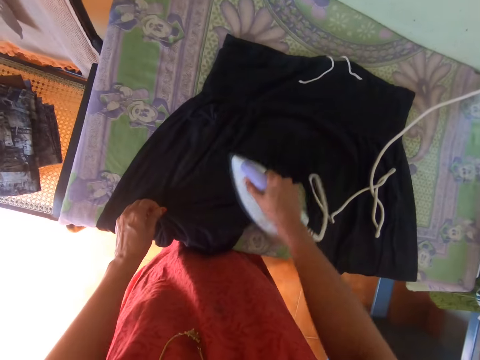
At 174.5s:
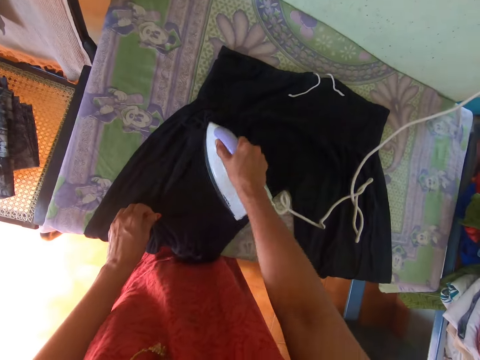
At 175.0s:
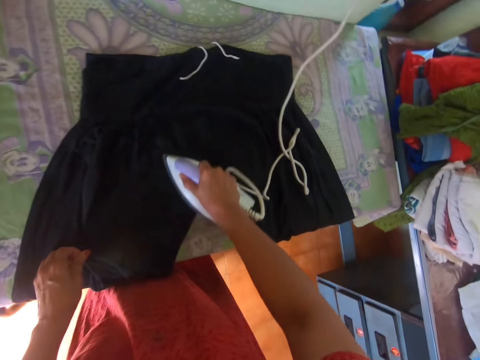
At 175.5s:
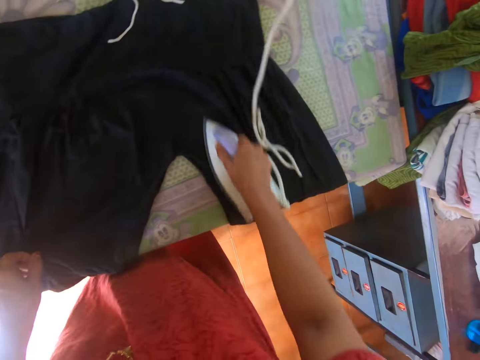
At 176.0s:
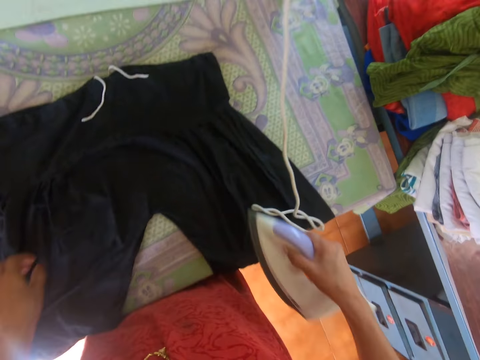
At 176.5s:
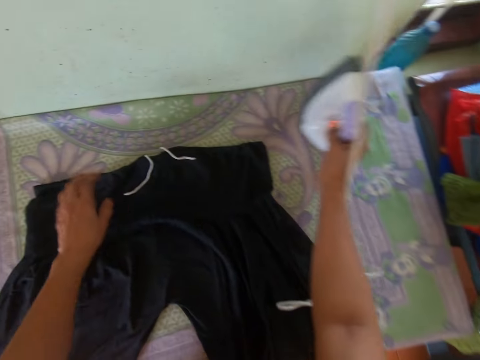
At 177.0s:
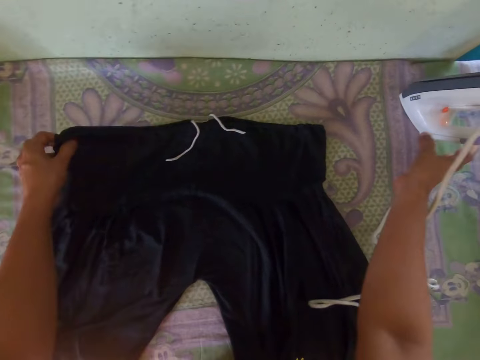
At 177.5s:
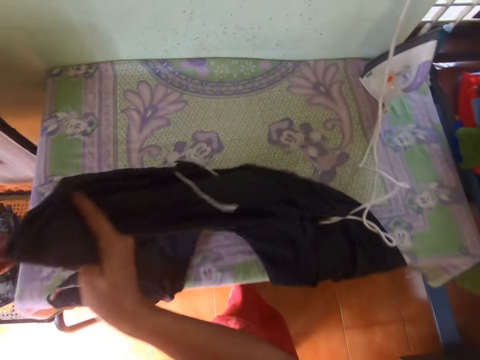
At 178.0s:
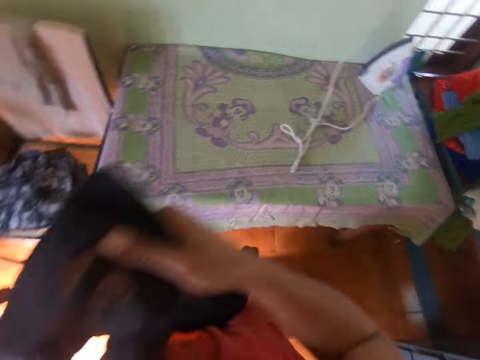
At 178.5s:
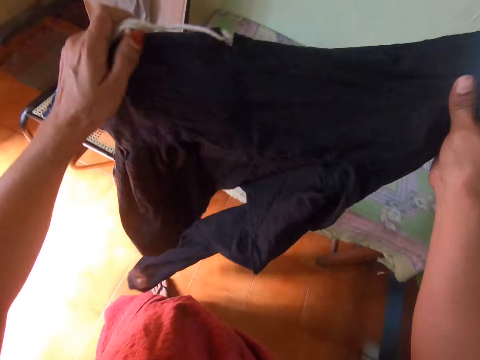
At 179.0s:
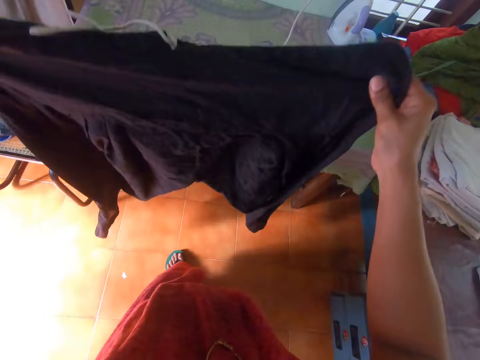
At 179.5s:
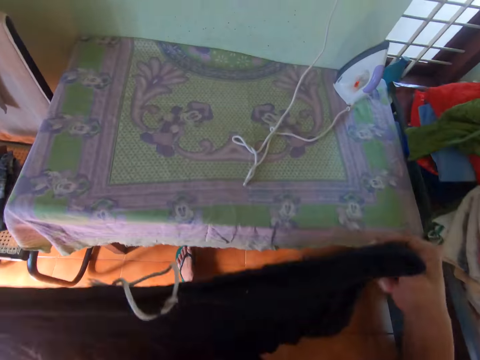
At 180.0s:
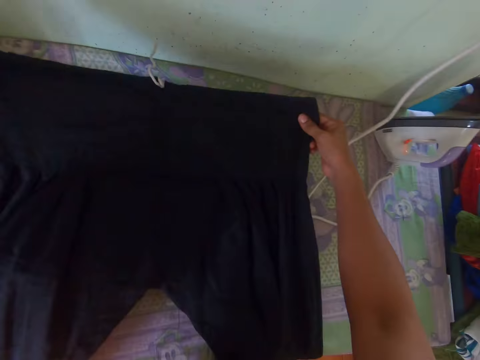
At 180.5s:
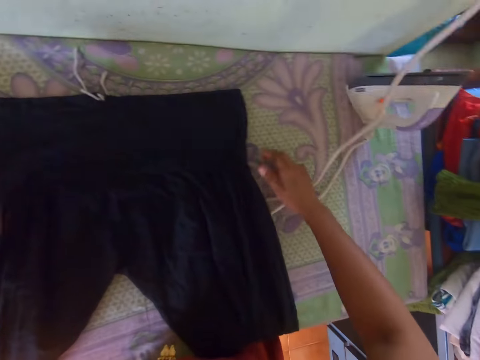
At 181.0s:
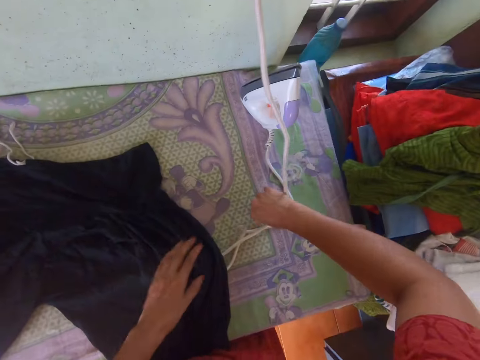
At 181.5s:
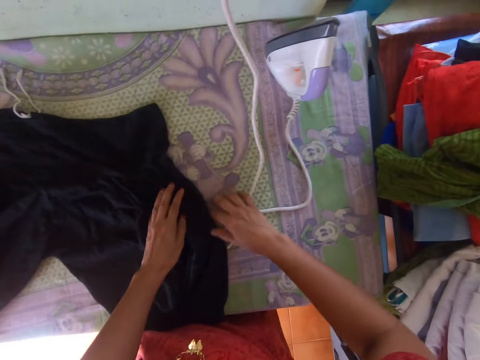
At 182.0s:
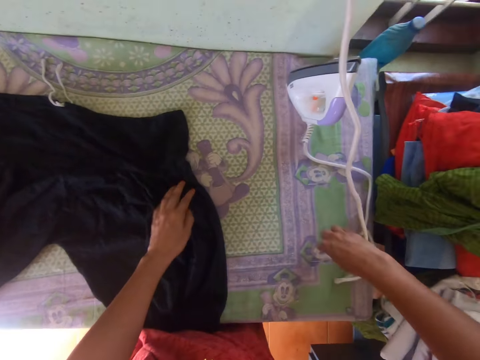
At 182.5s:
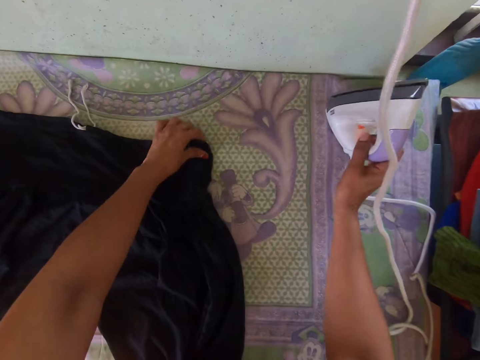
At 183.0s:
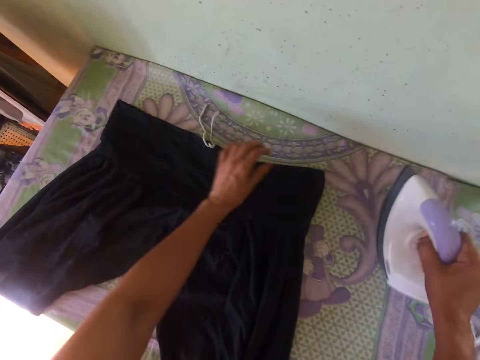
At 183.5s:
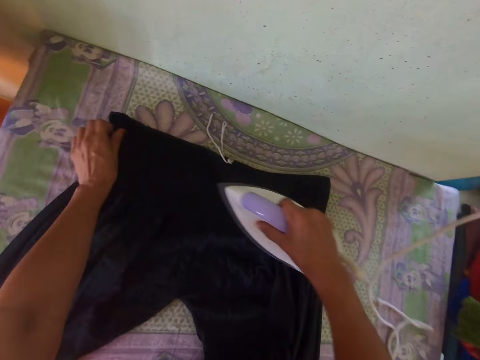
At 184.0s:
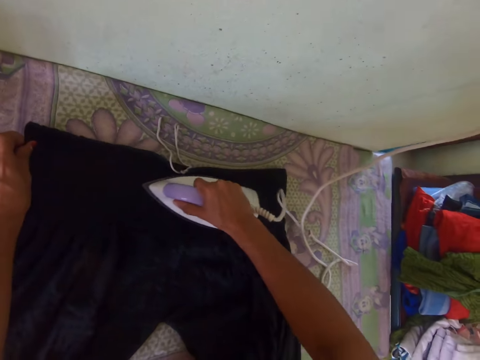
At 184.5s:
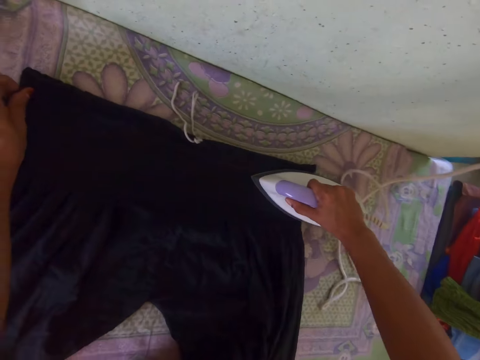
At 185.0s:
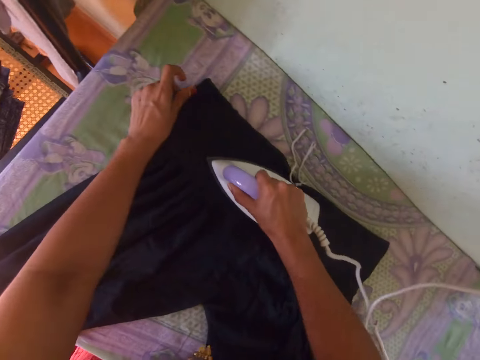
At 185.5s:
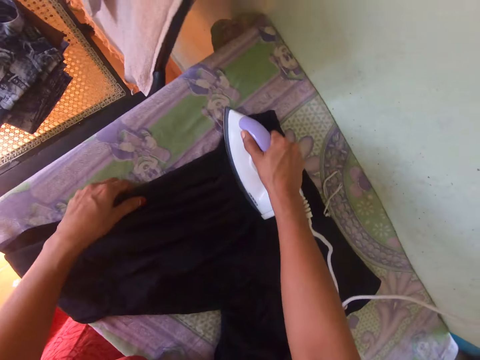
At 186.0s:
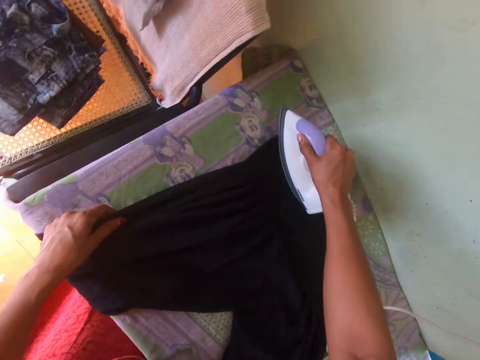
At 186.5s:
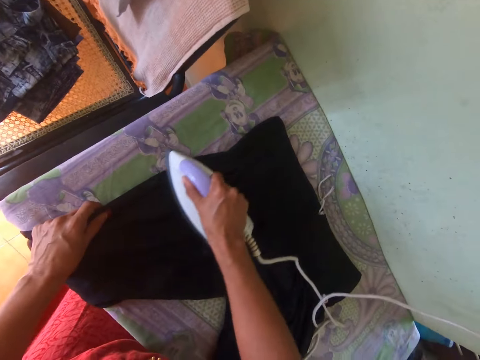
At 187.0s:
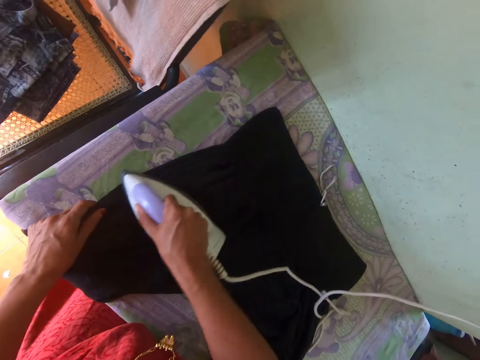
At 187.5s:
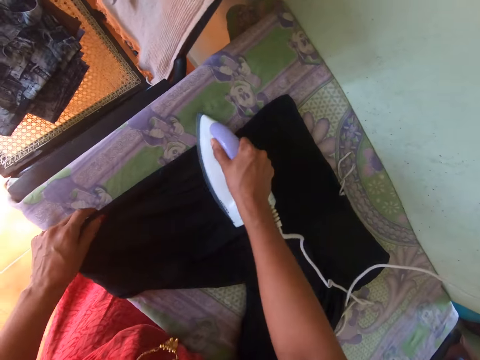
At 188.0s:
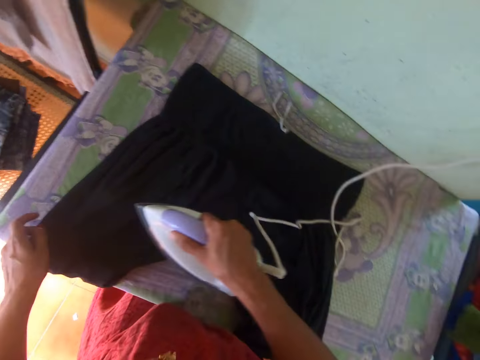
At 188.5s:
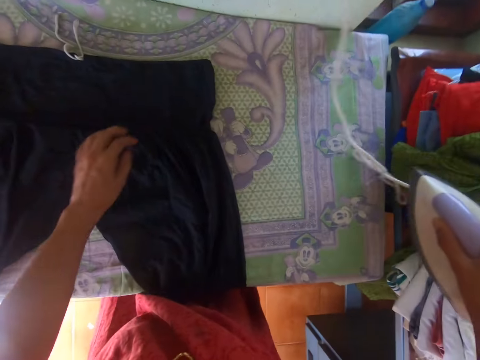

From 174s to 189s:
The camera wearer puts the iron box on the table. She takes the trouser or piece of cloth from the table. She holds the piece of cloth with her hands. She spreads the trouser on the table. She moves the iron box cable on the table. She picks up the iron box on the table. She irons the trouser with the iron box on the table.

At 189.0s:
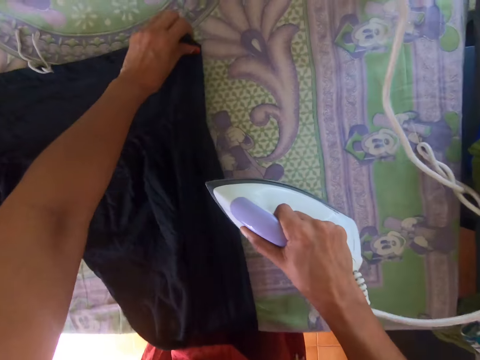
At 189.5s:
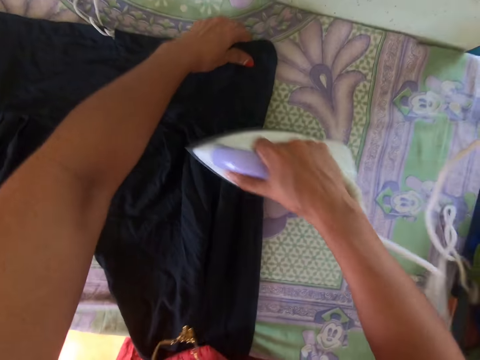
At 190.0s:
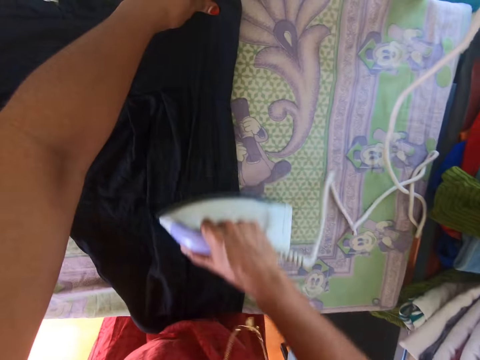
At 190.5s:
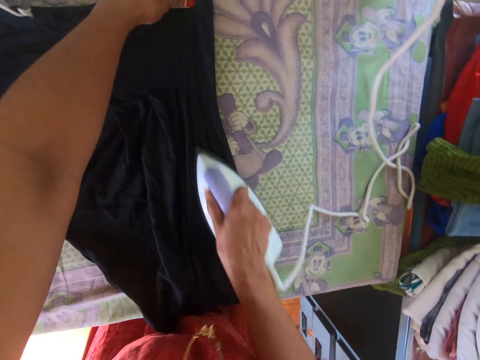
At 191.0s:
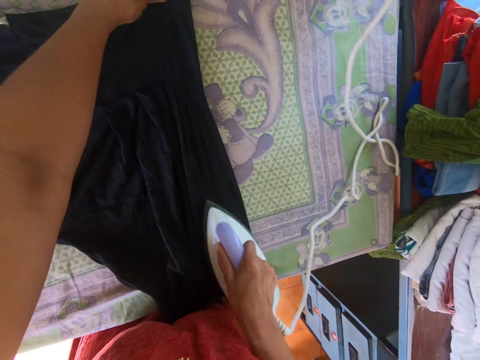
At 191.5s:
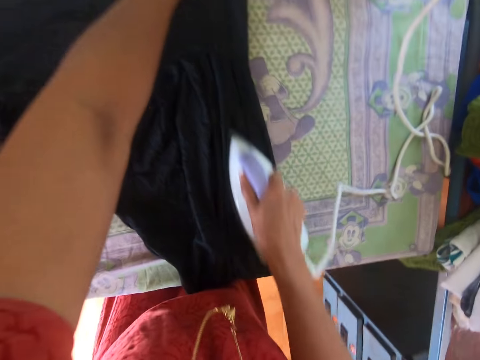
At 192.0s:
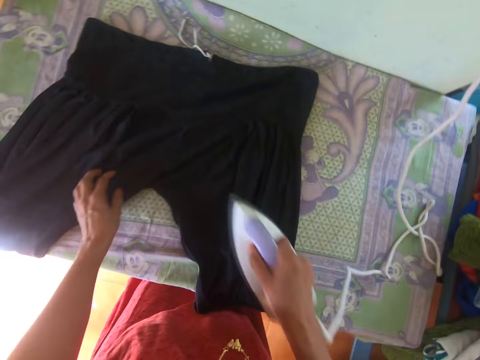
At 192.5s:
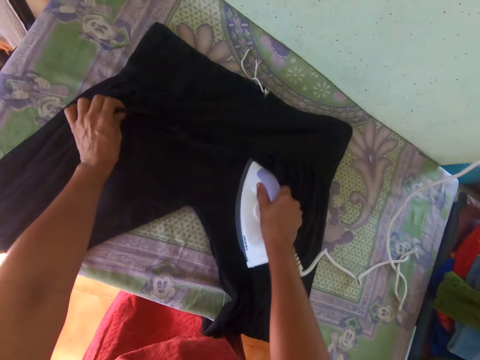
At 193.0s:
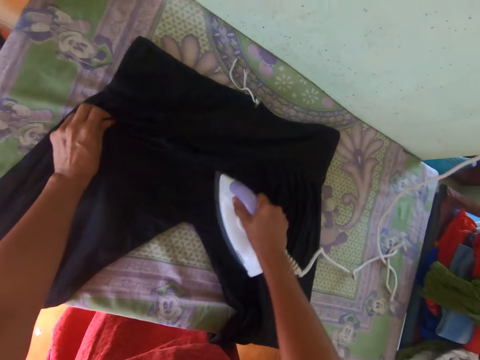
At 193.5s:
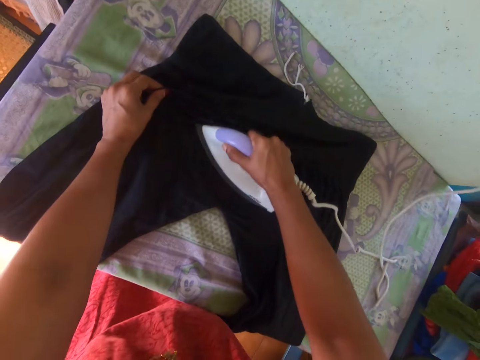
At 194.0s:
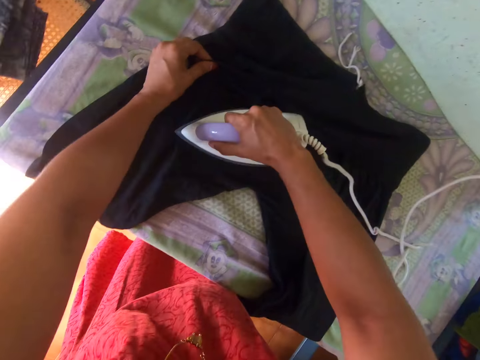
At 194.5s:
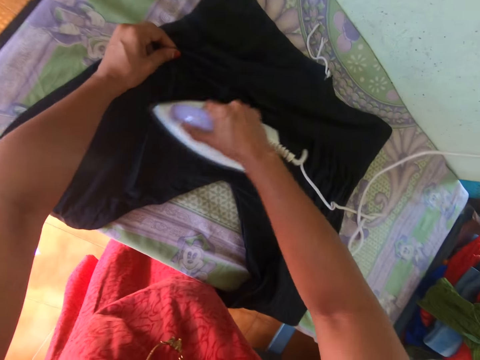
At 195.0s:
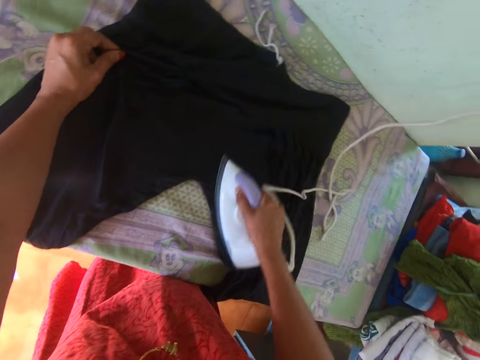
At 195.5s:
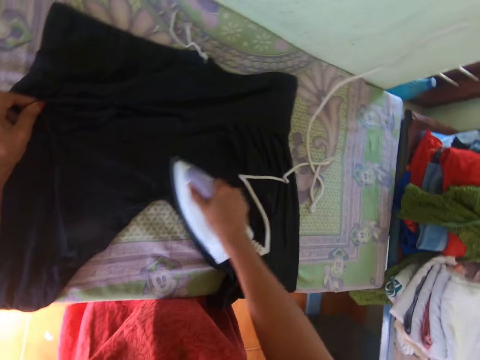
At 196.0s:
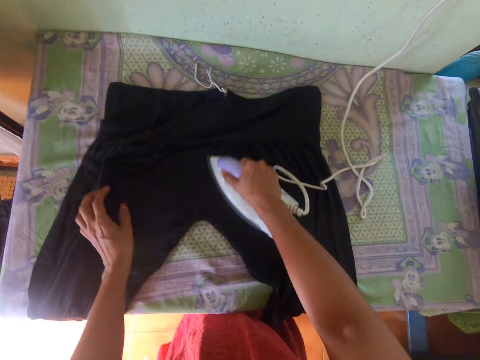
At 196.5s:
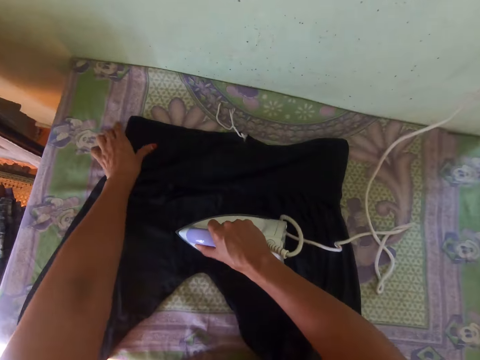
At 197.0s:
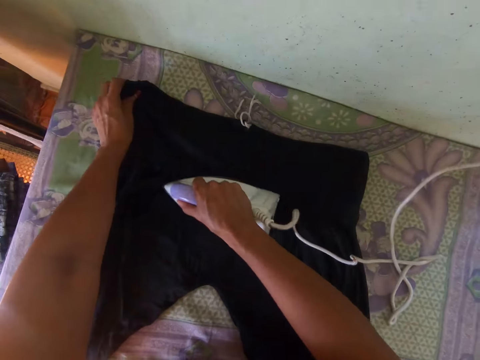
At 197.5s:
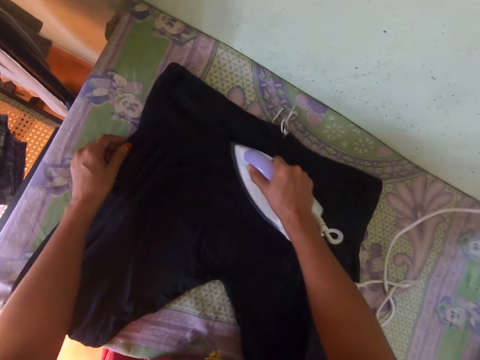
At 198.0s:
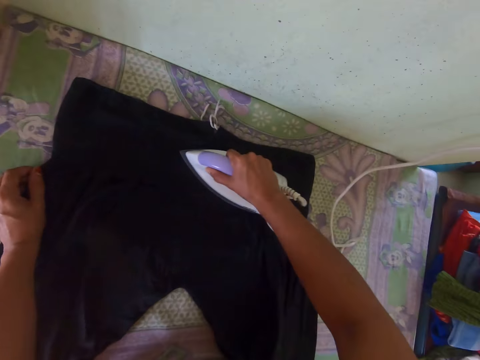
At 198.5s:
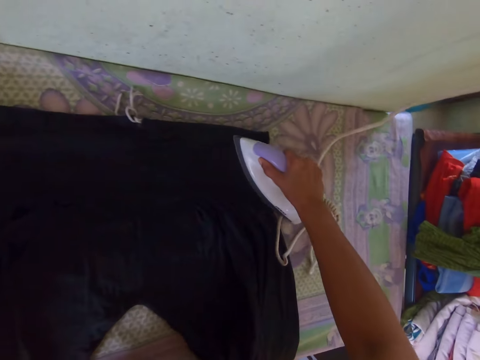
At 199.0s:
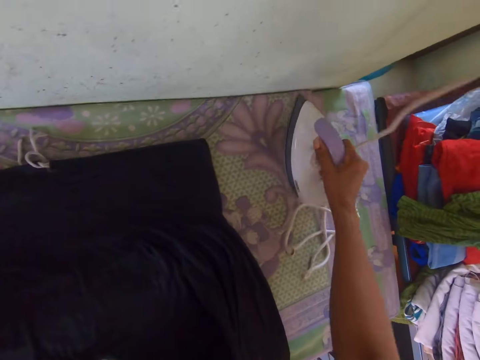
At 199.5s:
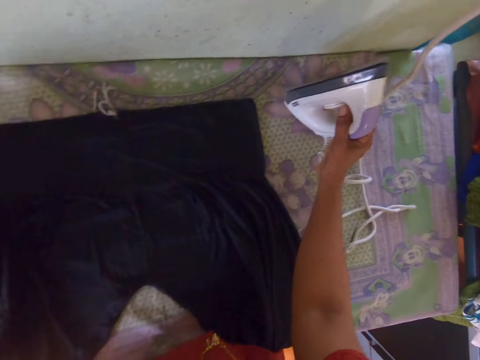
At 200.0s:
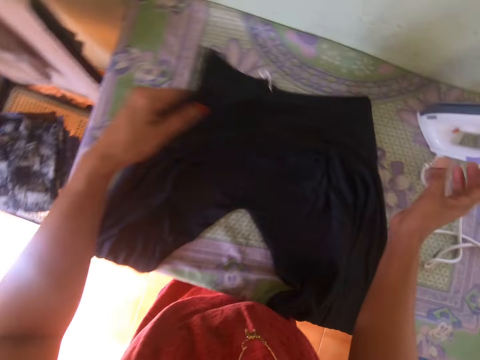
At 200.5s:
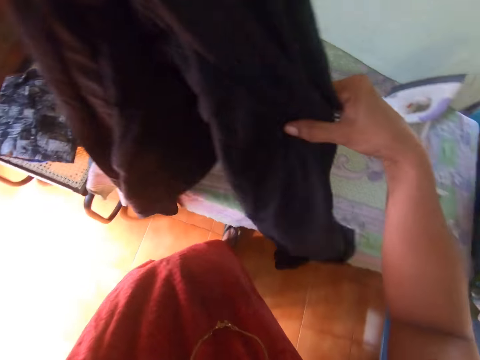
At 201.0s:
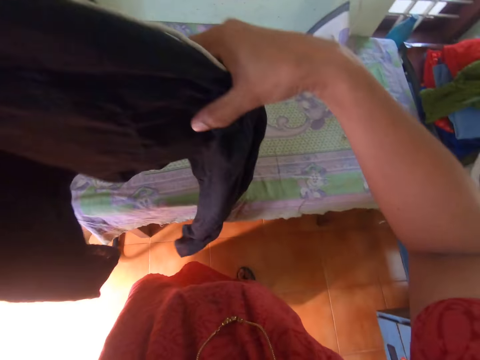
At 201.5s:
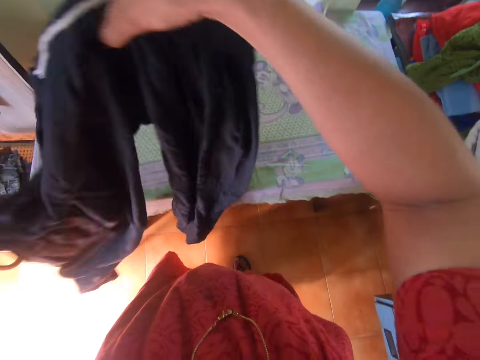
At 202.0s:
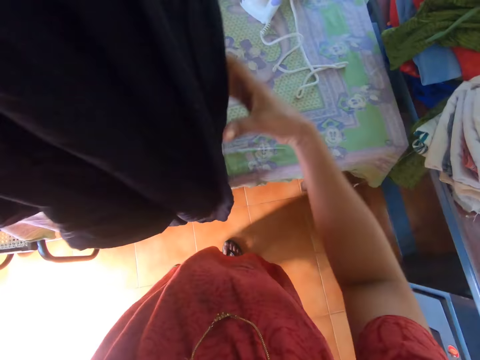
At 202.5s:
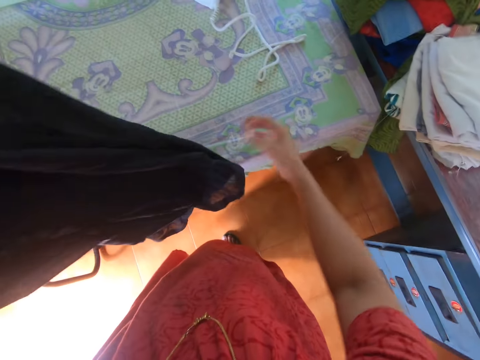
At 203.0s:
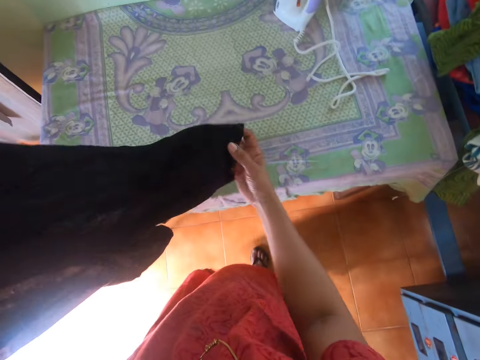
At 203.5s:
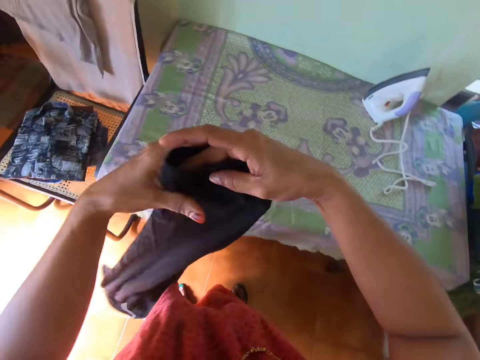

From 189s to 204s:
The camera wearer puts the iron box on the table. She puts the piece of cloth or trouser on the table. She takes the trouser from the table. She holds the piece of cloth with her hands.
